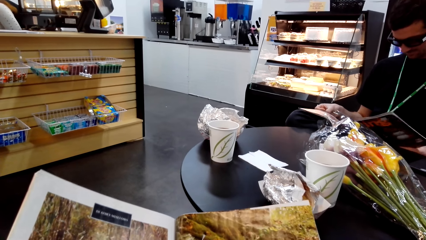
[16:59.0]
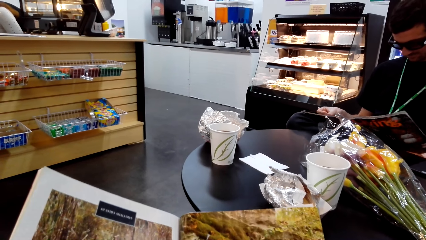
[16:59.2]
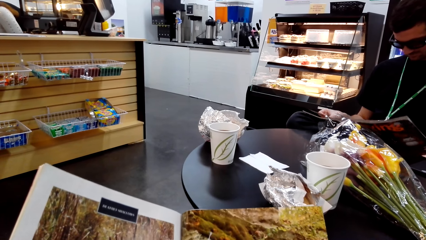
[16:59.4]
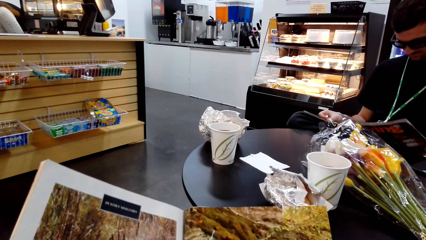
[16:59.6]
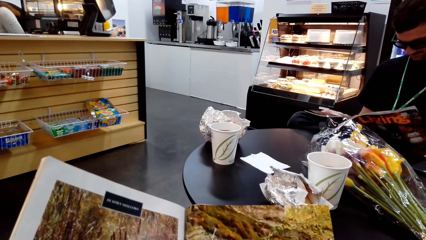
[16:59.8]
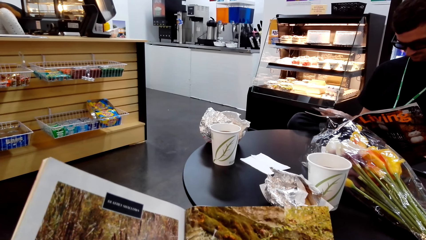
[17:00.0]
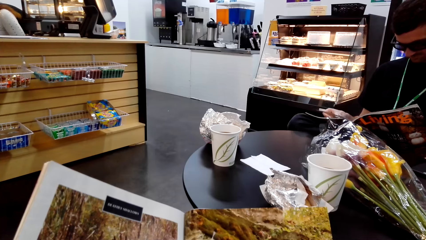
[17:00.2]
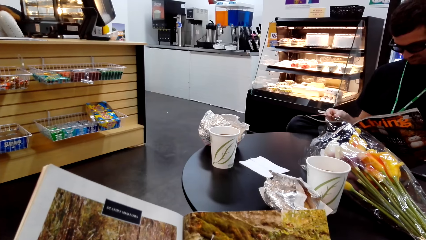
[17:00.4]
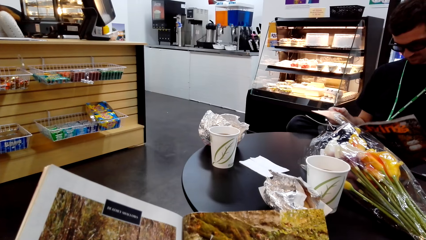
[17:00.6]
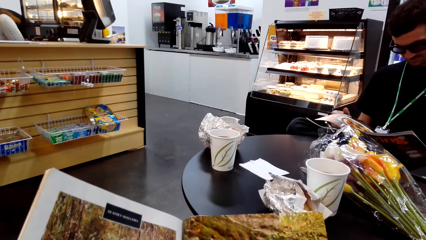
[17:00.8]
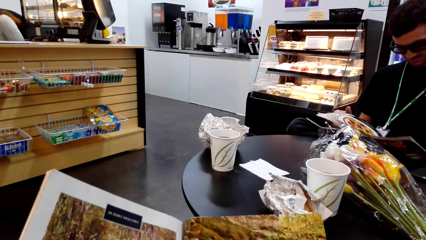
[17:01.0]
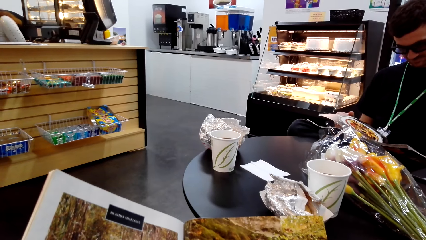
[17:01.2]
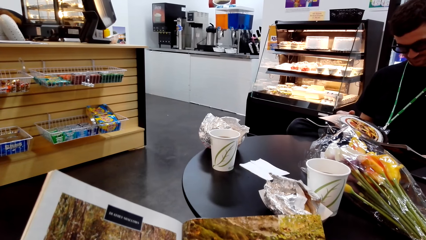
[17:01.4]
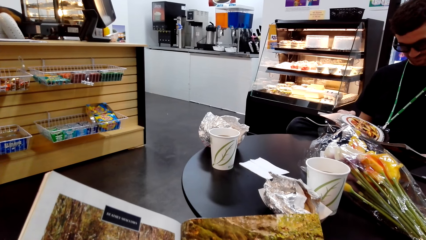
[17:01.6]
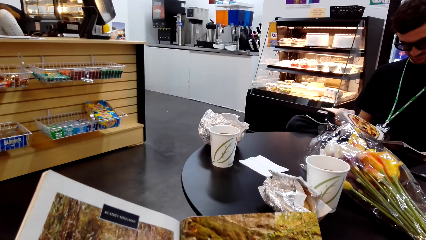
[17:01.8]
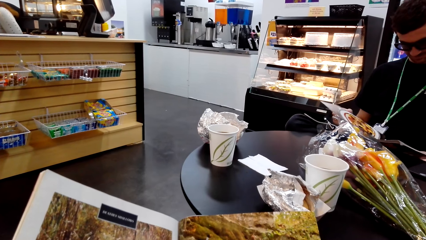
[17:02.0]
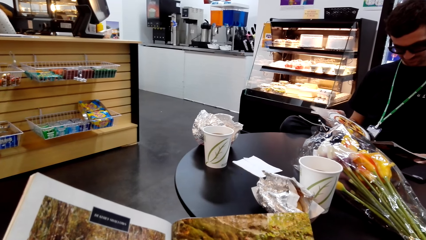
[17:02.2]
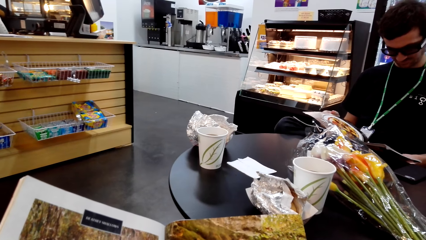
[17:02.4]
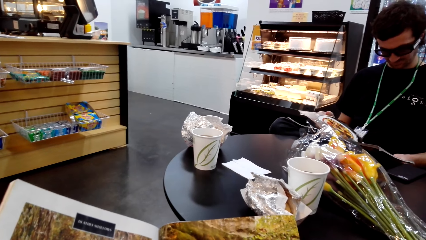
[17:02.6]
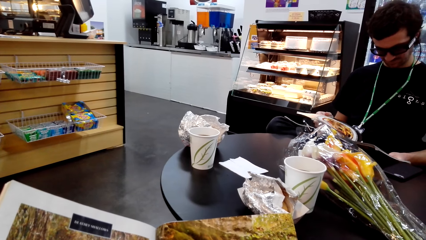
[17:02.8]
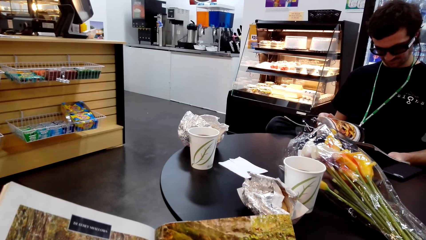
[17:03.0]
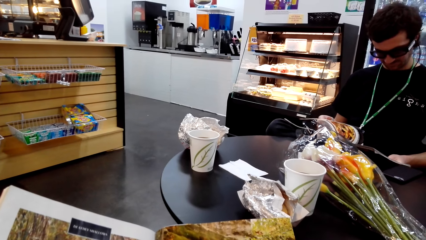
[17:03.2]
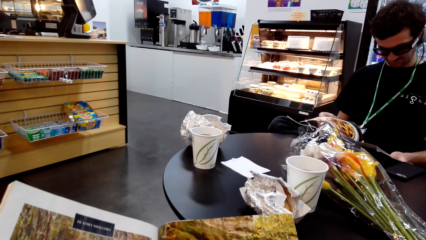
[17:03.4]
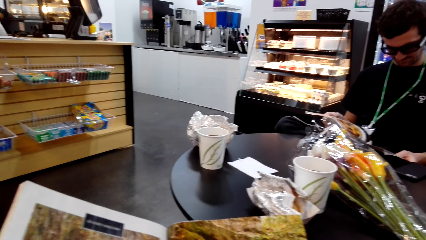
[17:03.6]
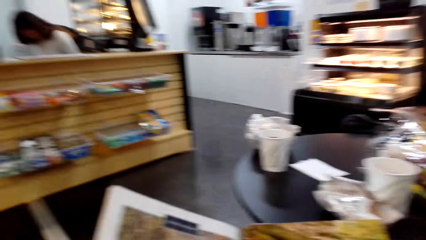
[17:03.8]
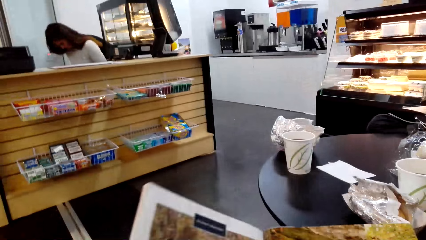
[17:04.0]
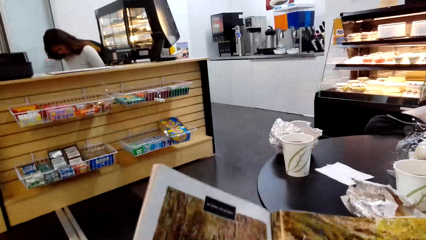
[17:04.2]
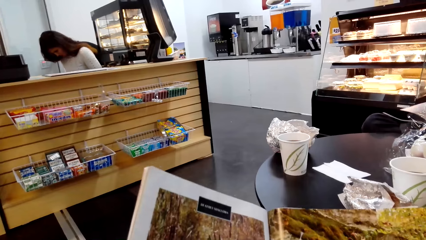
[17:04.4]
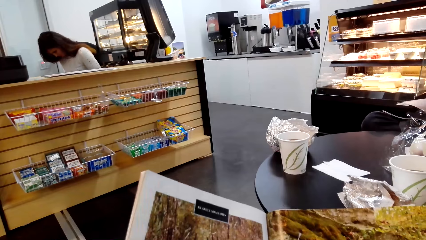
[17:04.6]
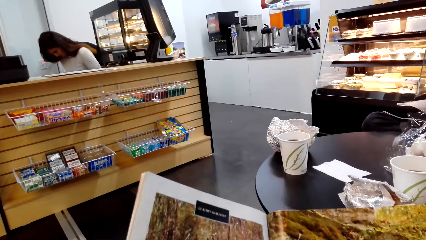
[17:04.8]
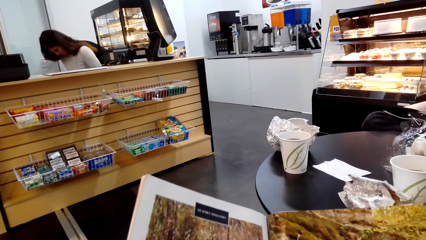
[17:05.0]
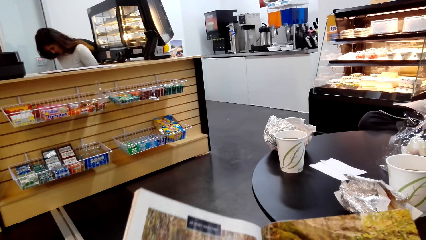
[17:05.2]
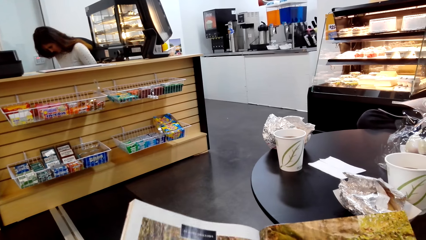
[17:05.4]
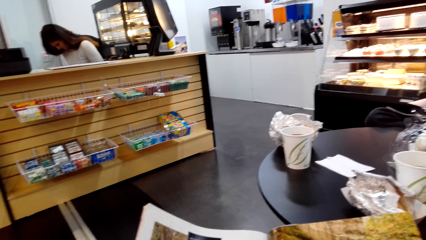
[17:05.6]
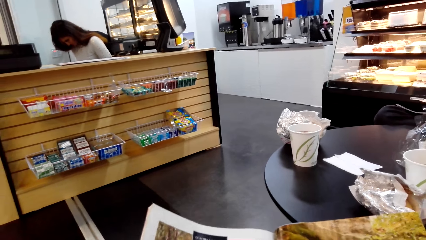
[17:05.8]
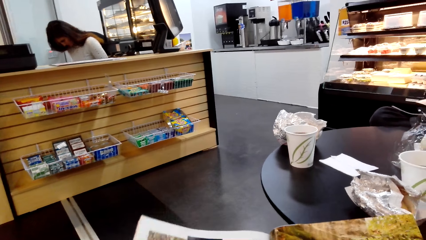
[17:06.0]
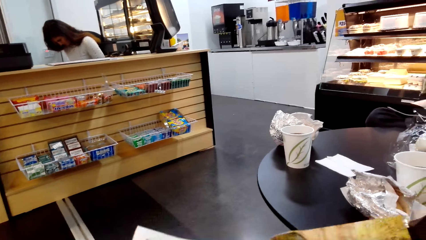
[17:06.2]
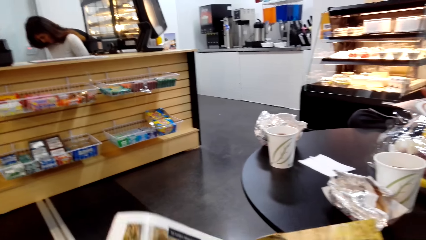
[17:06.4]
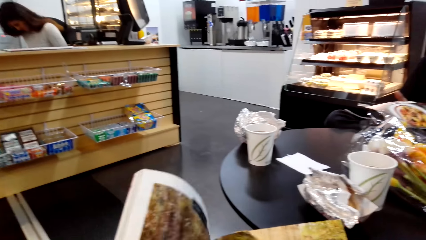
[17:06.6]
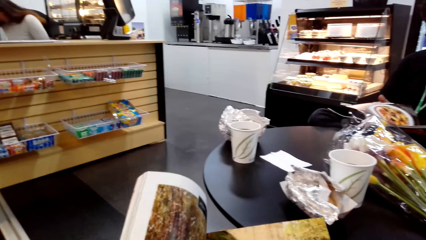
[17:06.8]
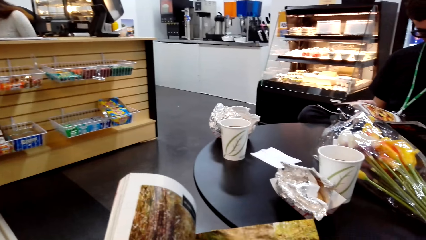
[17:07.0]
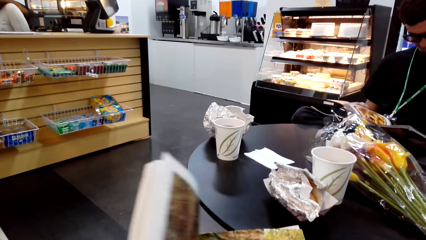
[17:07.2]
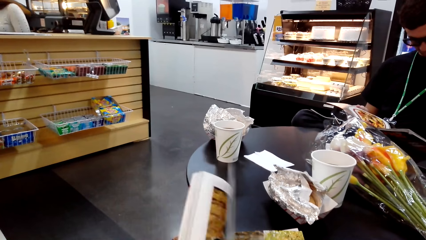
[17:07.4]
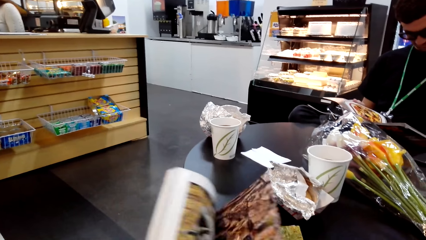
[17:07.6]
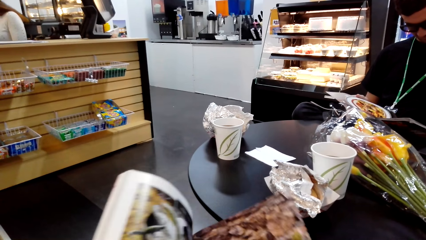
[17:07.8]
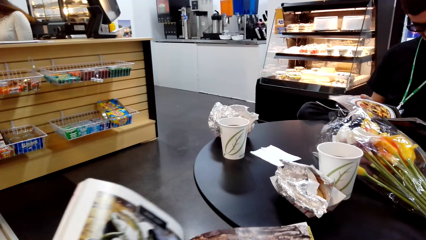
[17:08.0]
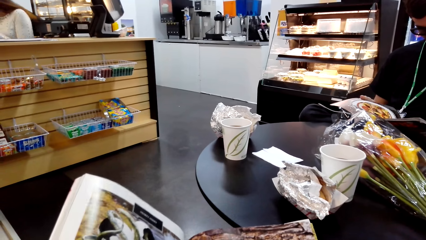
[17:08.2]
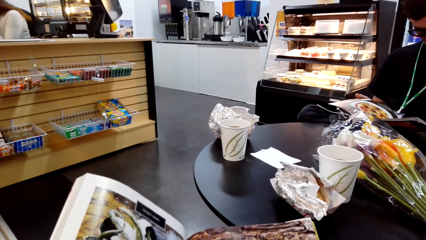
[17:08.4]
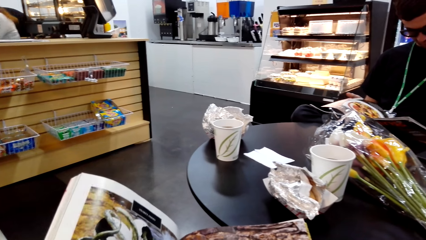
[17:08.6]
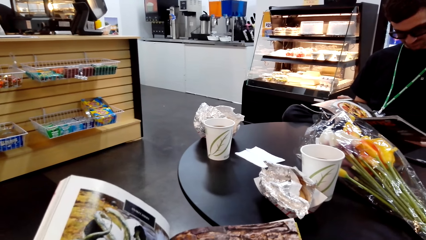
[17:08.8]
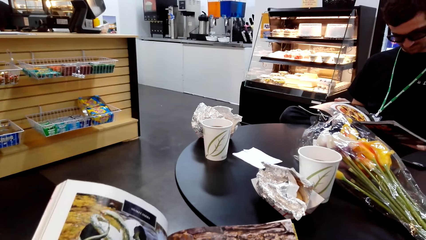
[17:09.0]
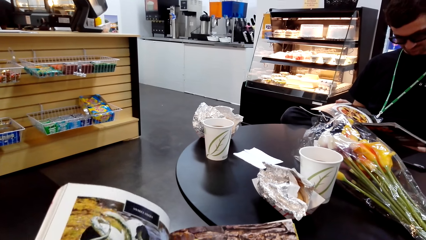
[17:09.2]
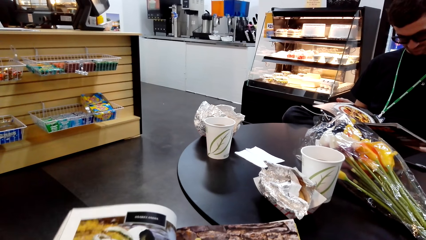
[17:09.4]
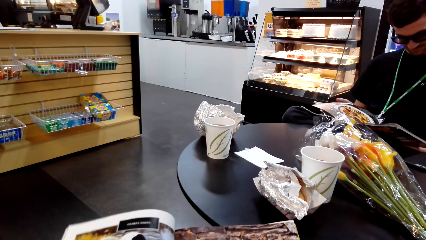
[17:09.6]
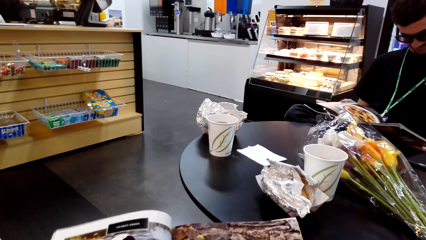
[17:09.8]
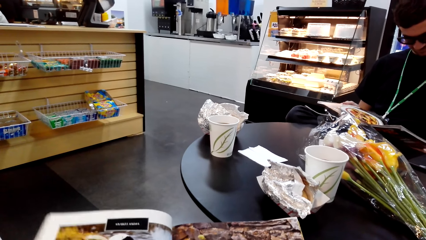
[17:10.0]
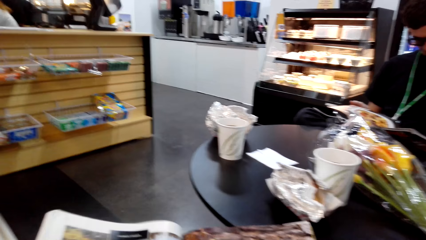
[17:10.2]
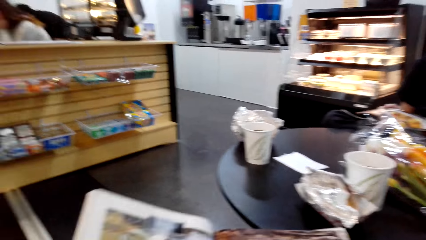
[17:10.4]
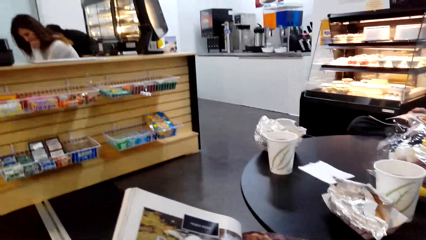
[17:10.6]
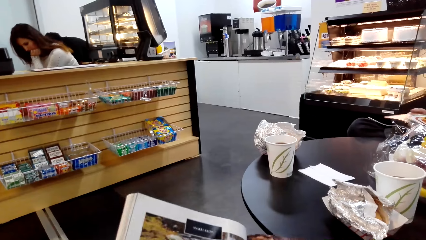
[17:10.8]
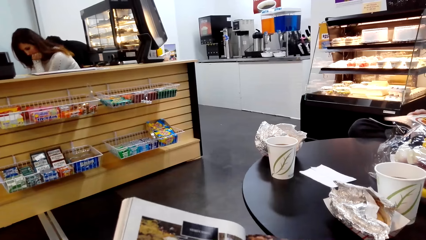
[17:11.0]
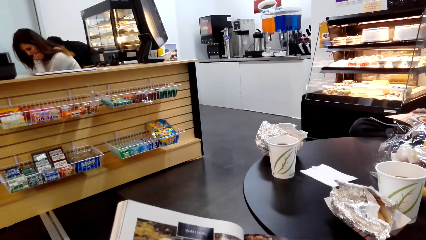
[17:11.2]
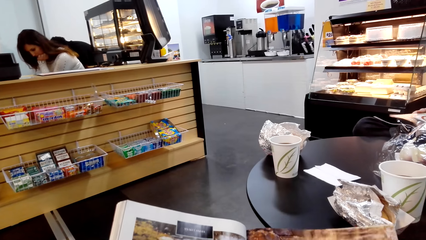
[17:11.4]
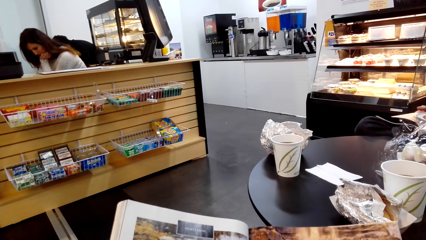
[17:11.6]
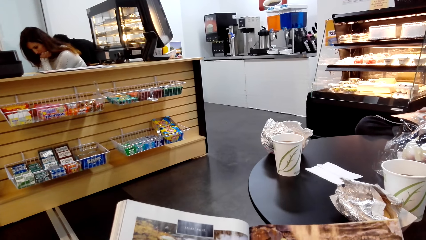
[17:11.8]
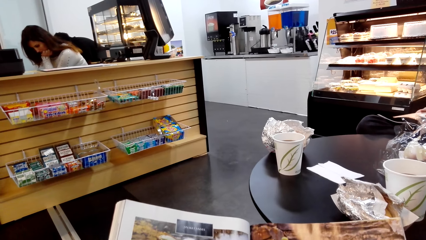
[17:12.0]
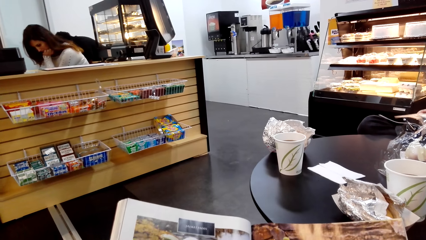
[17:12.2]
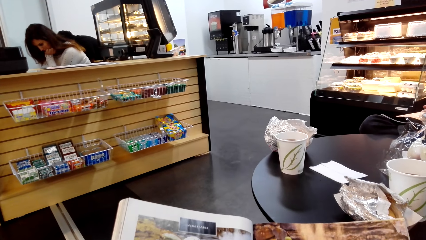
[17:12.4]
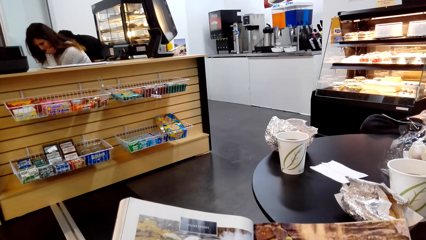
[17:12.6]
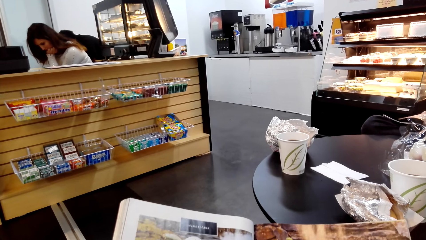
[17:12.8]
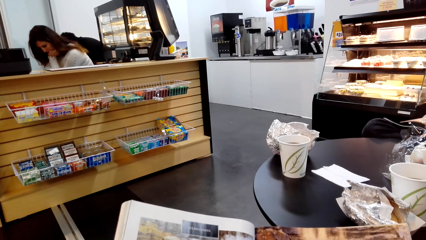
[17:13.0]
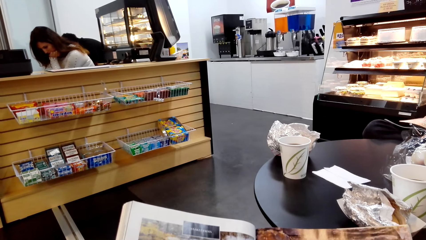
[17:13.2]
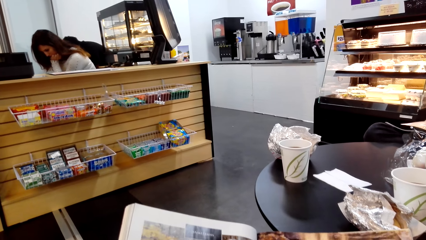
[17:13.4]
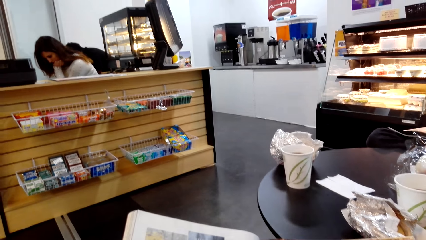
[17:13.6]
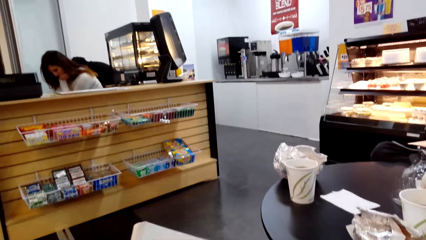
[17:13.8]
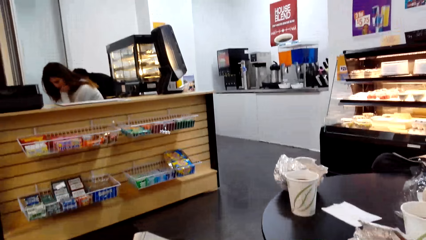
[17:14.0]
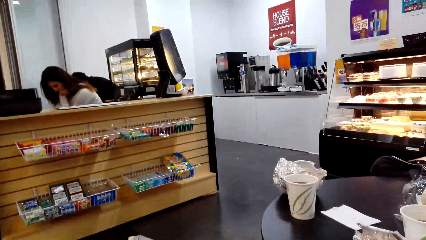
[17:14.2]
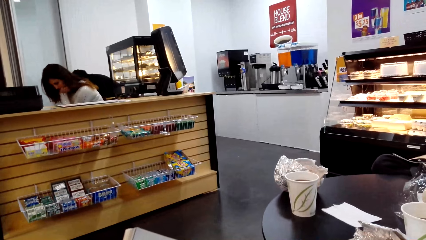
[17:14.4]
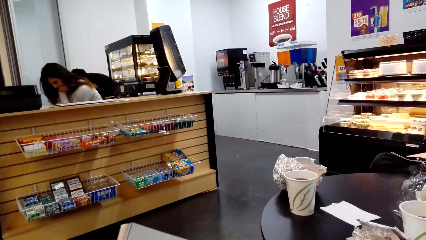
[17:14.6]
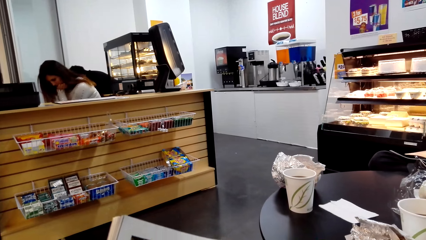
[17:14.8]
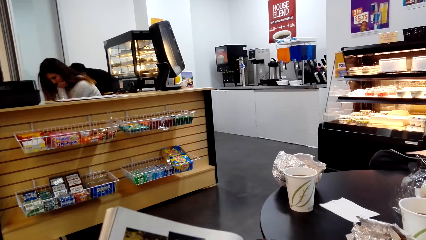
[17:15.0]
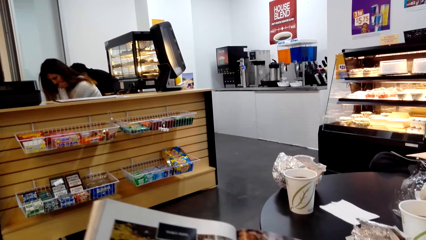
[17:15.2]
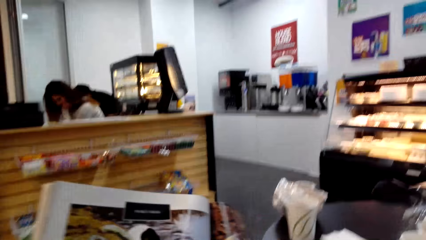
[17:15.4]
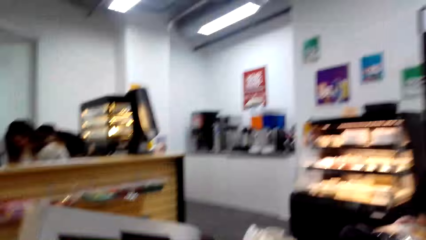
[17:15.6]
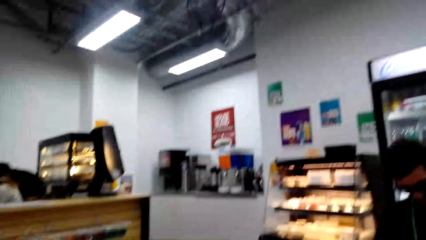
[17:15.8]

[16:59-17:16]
A man looks at the book. The camera wearer looks at the book. The man looks at the book. The camera wearer opens the page of the book. They look at the book. The man looks at the book. The camera wearer looks at the book.
